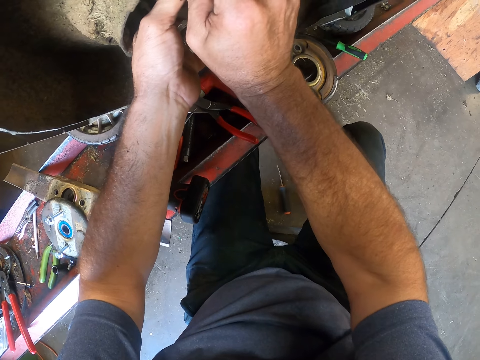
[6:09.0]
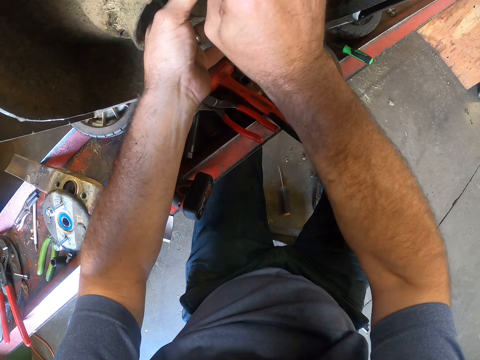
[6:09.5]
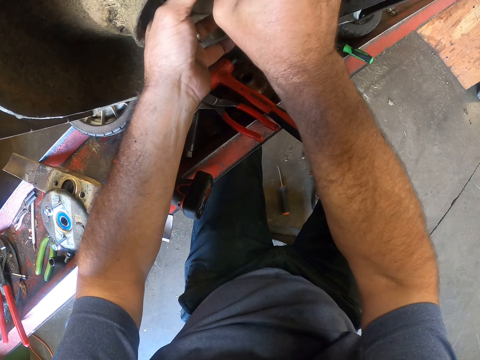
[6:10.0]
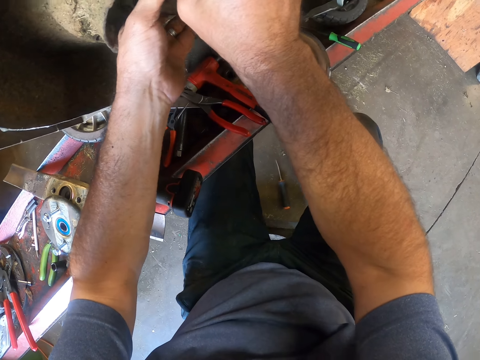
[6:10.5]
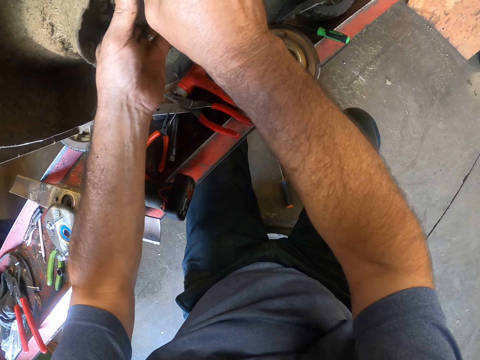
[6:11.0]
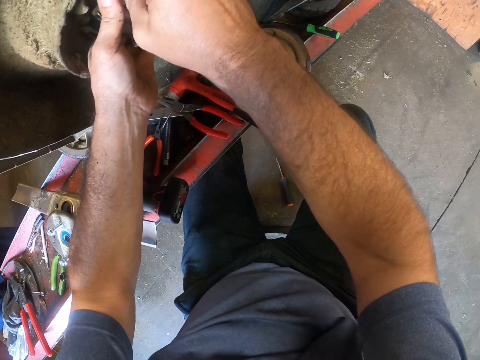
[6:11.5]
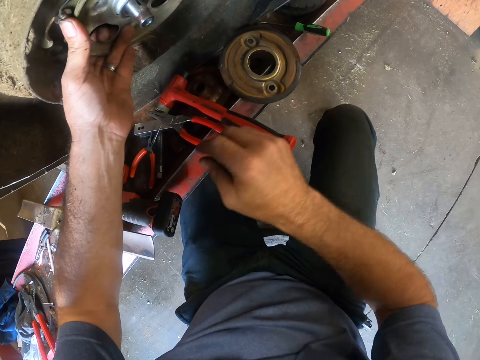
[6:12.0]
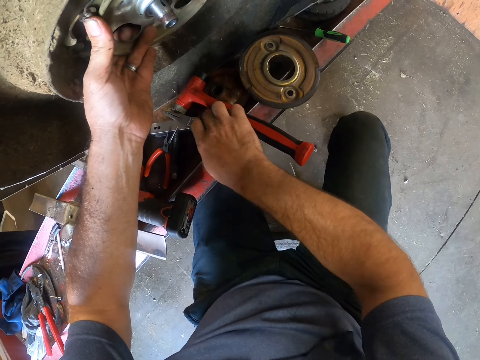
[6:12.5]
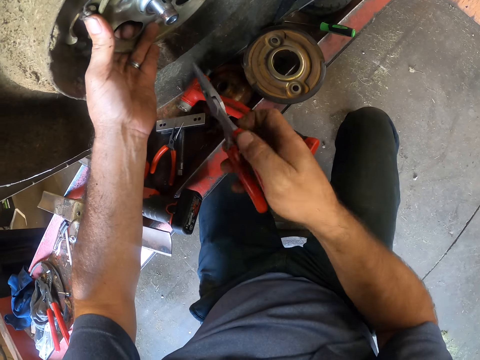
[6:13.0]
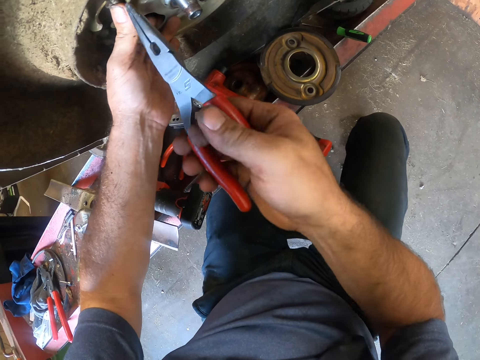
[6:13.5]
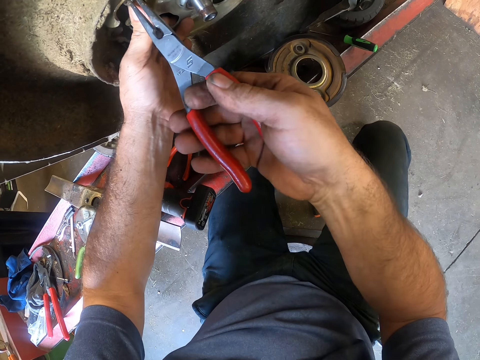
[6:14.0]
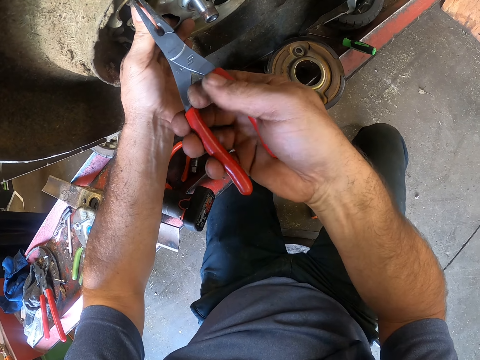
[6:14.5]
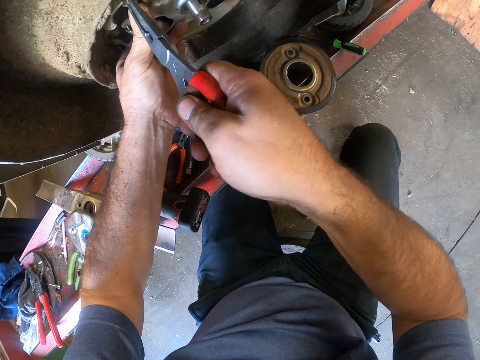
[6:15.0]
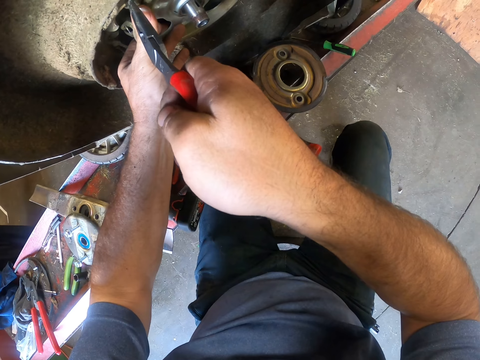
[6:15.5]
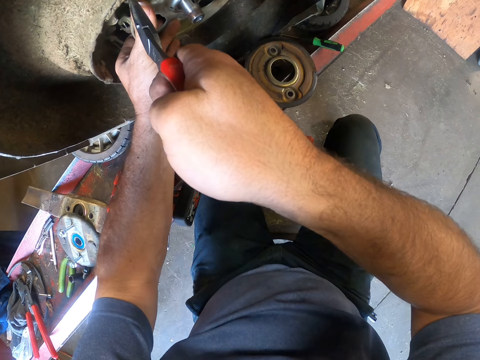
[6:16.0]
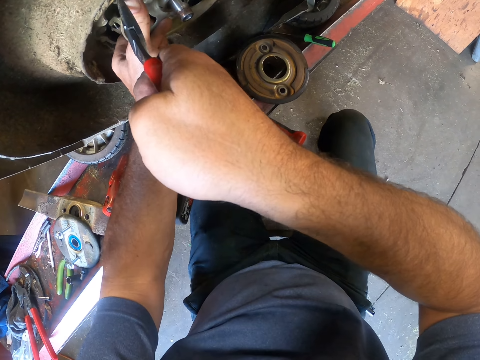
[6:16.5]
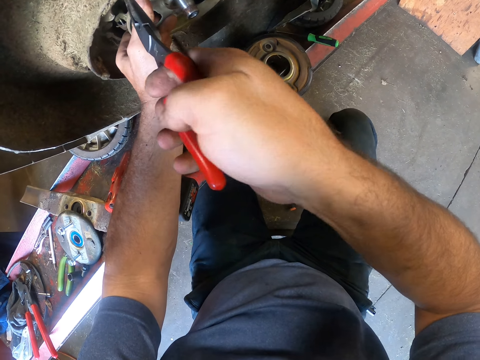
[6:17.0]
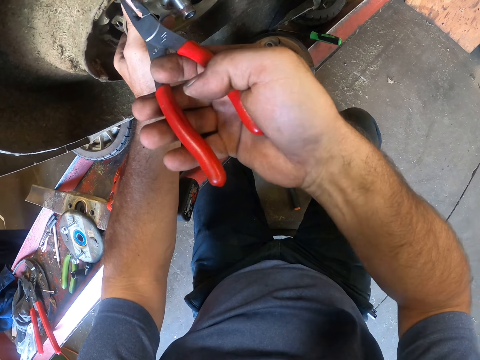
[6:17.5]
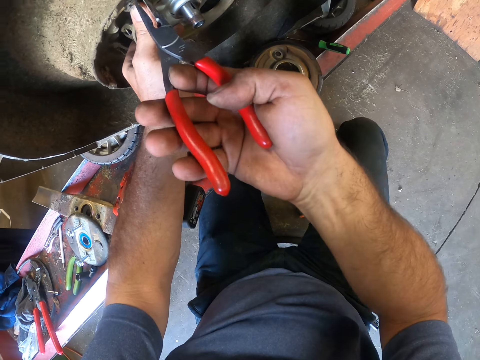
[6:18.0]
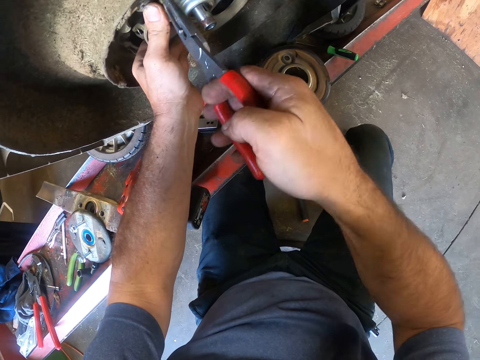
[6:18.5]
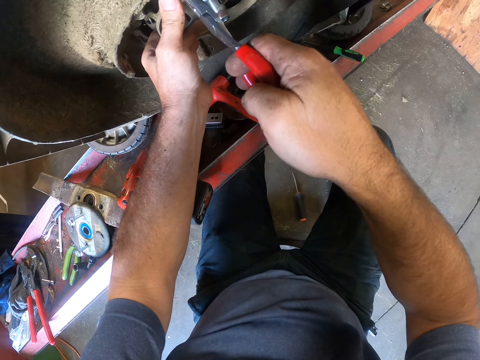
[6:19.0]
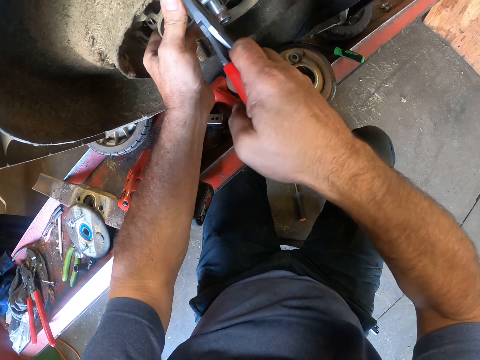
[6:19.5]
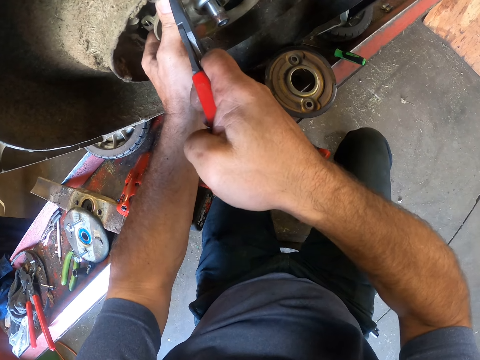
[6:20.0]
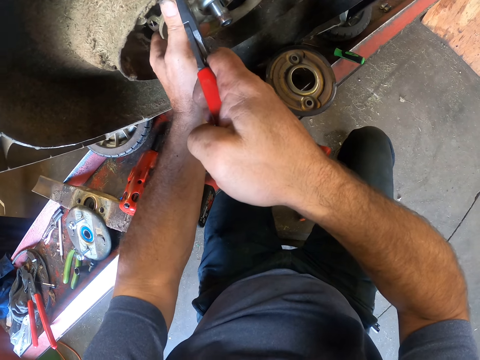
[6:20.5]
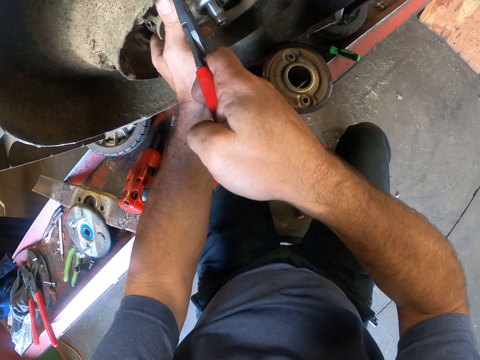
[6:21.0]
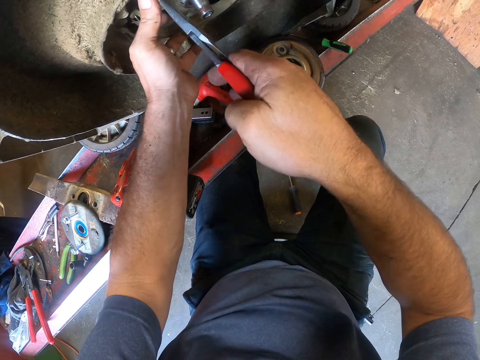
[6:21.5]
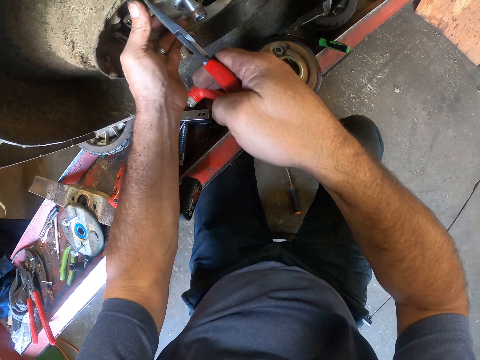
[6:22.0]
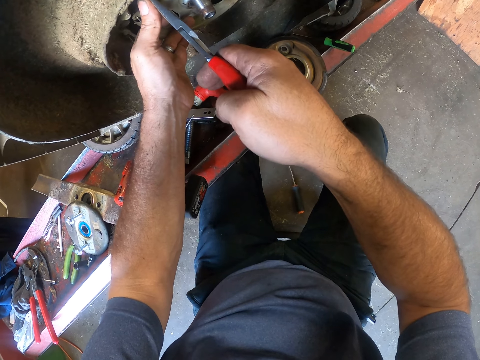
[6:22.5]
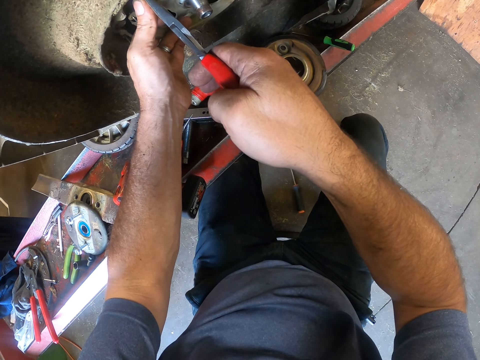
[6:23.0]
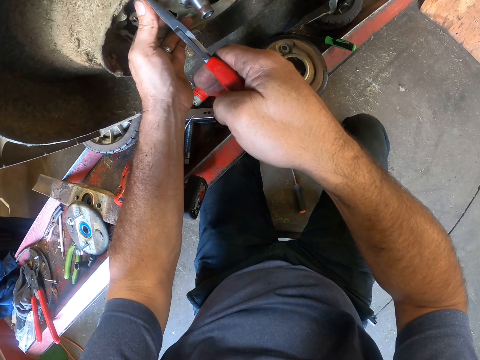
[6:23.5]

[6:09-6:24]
The camera wearer picks up the pliers on the lift hanger. They bend the spring with the pliers. They tighten the wheel hub with the pliers.

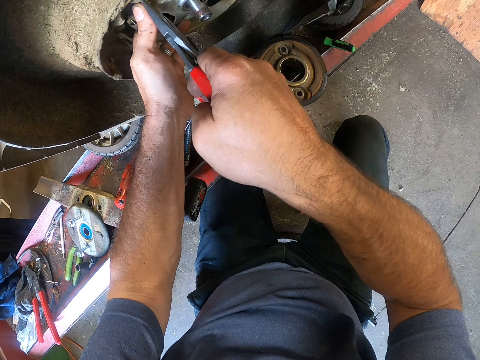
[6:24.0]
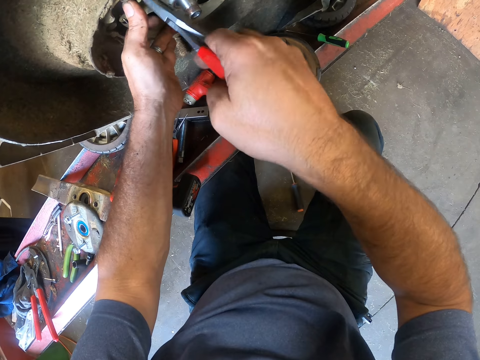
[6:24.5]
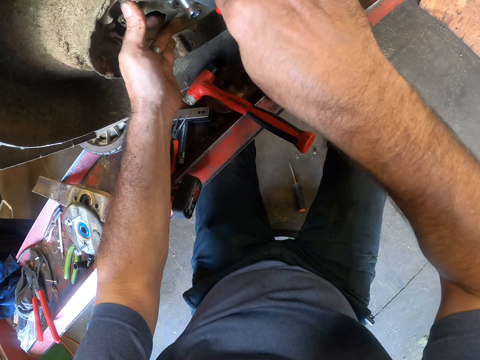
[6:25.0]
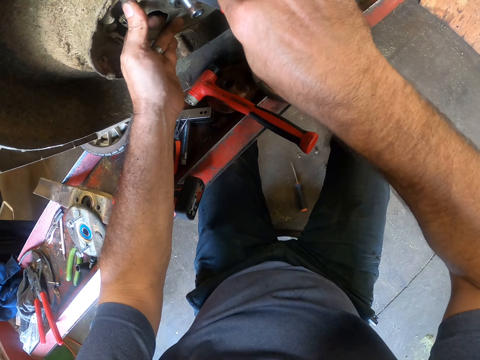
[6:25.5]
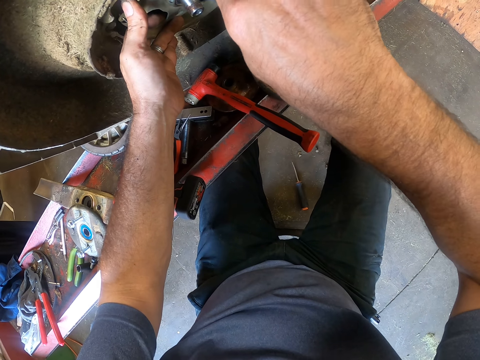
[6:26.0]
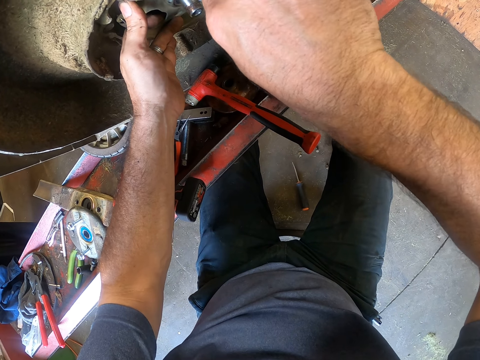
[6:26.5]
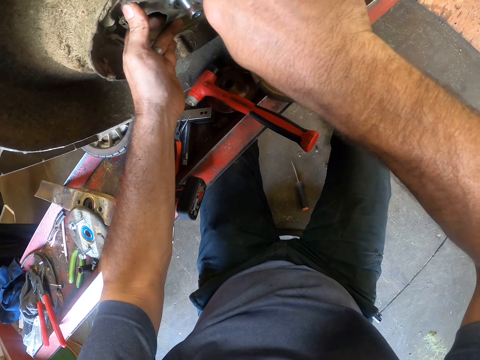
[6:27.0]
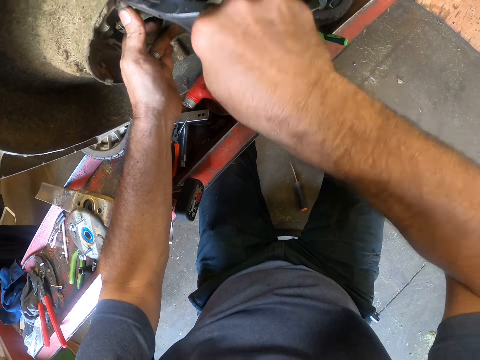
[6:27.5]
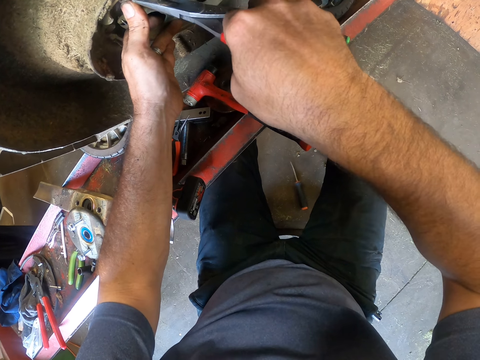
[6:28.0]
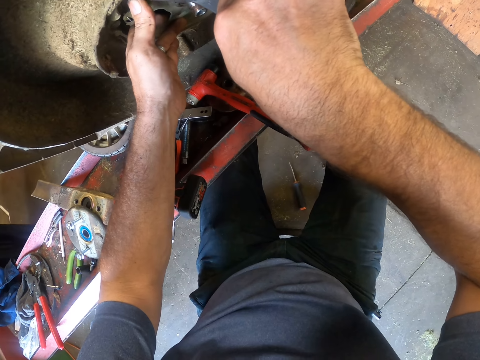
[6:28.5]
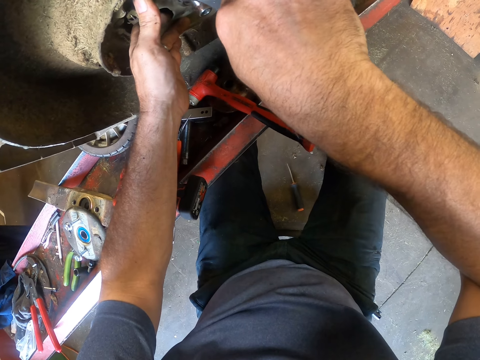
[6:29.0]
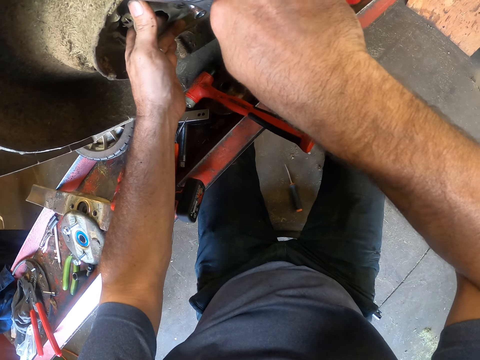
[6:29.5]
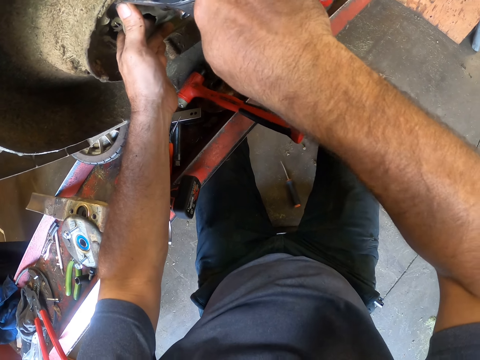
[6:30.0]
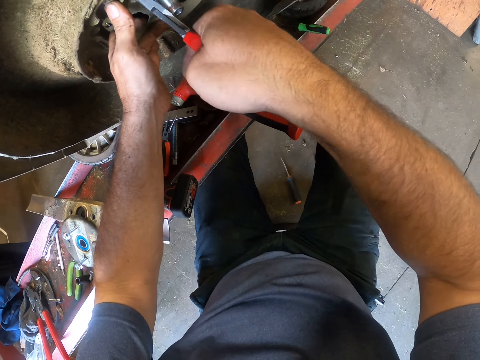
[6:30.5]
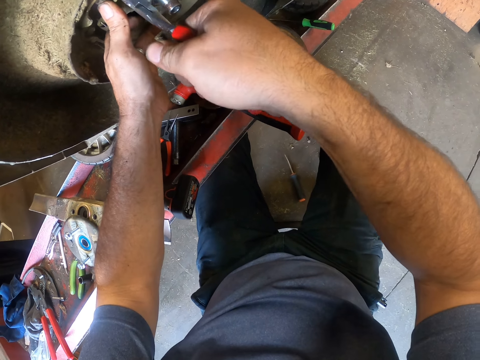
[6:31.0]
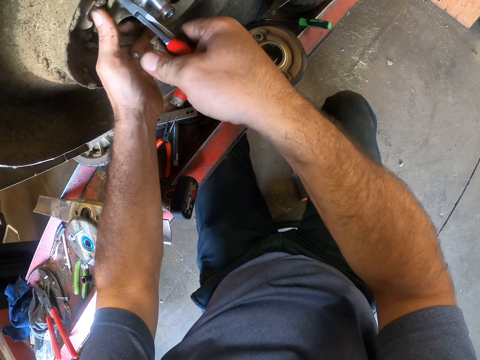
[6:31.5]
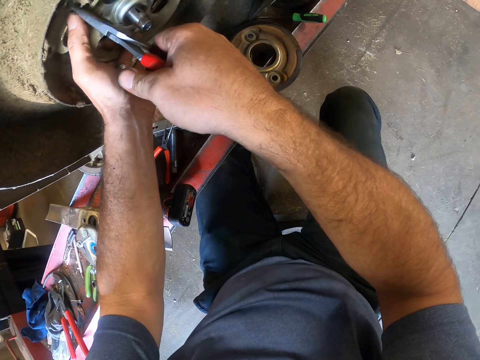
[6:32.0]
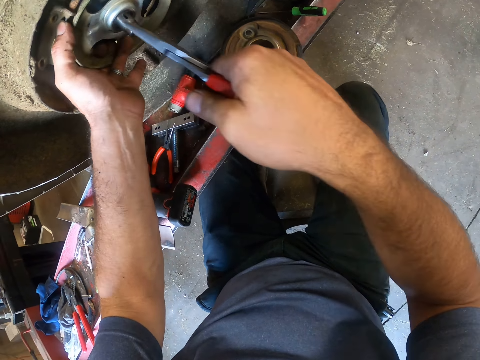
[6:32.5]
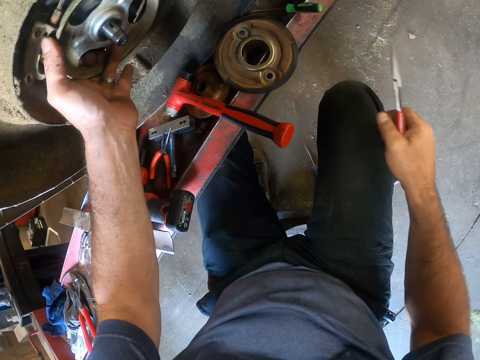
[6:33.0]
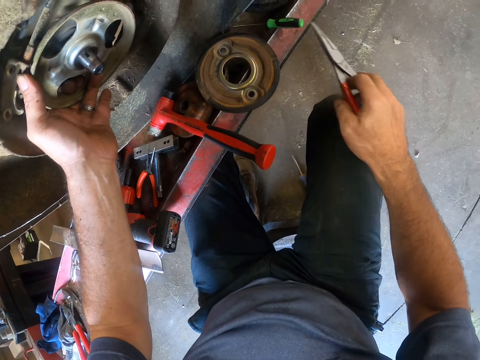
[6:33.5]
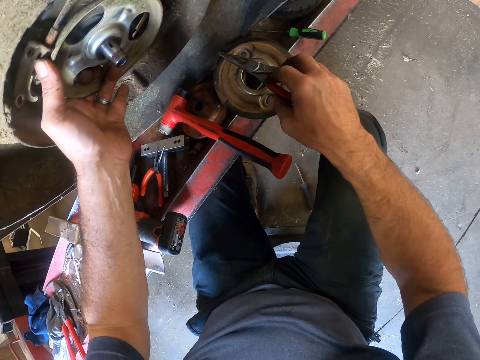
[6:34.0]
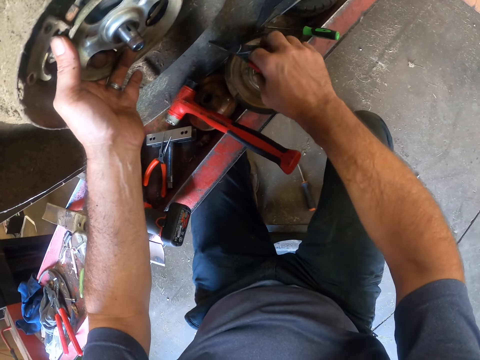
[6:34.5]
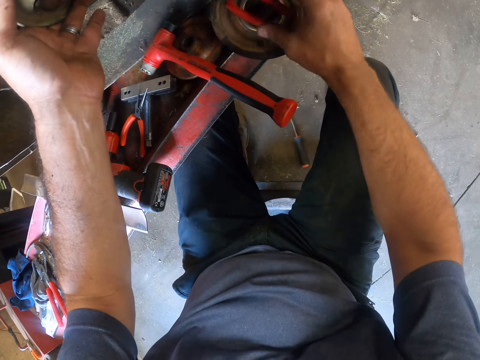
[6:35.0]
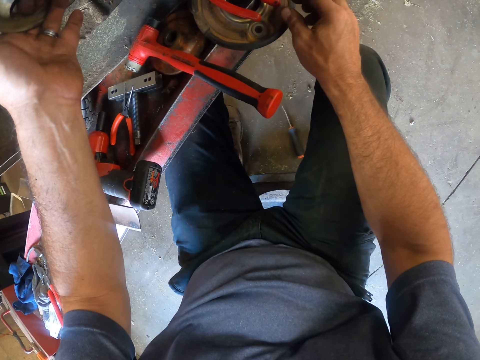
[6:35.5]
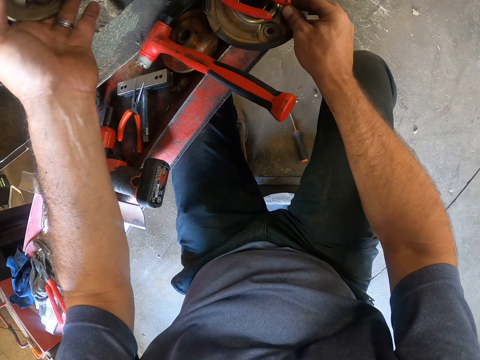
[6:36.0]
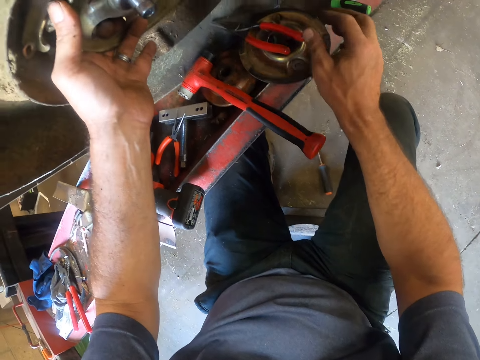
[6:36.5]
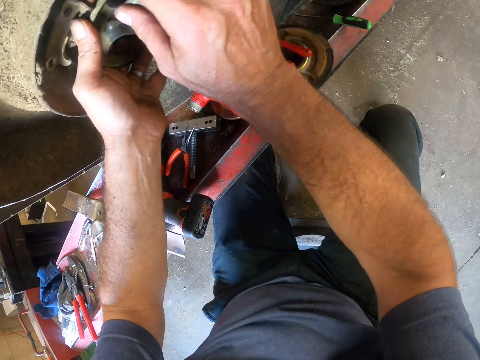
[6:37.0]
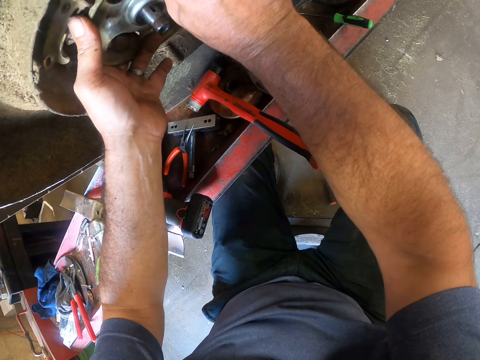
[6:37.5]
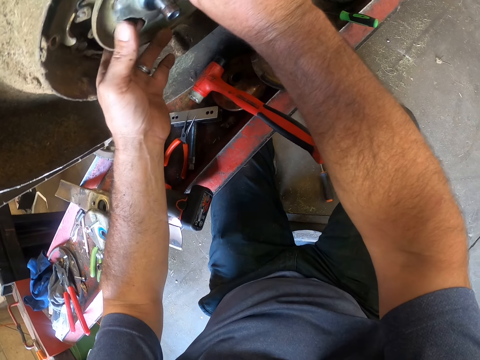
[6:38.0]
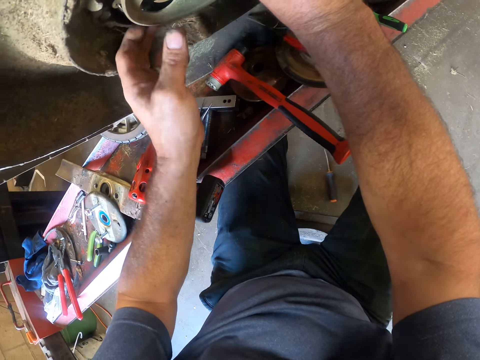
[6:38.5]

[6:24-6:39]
The camera wearer places the pliers on the working bench. He drops the pliers on a disk. He moves the disk with his right hand. He holds the wheel hub with the right hand. He fixes the blade adaptor with both hands.
